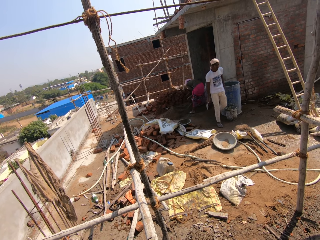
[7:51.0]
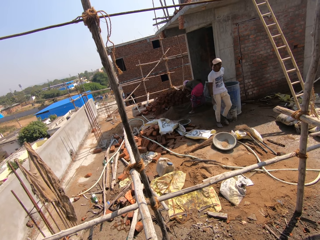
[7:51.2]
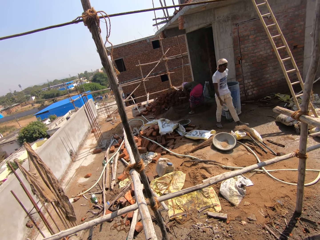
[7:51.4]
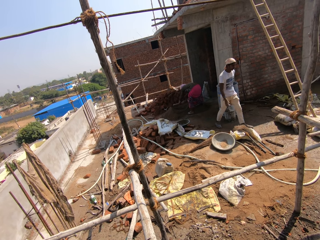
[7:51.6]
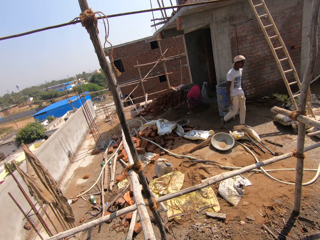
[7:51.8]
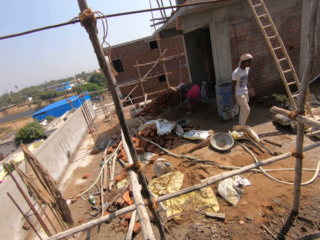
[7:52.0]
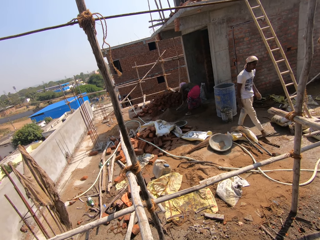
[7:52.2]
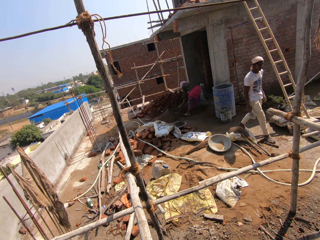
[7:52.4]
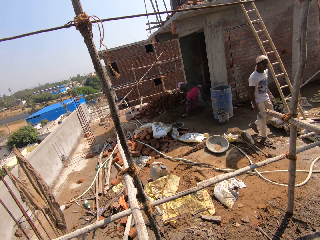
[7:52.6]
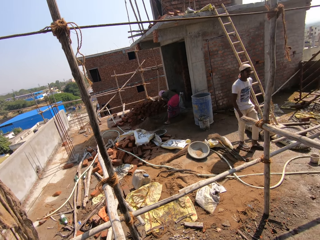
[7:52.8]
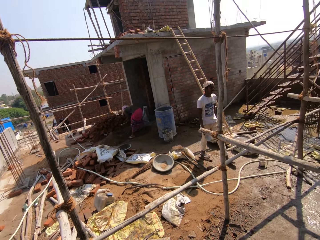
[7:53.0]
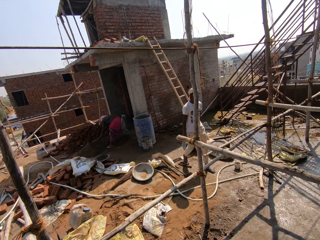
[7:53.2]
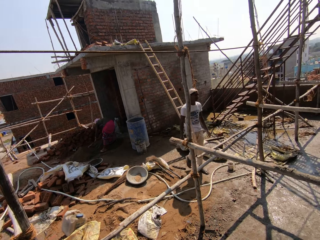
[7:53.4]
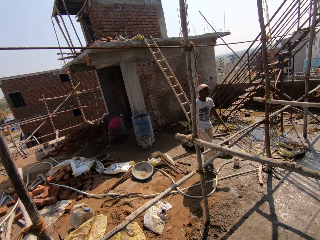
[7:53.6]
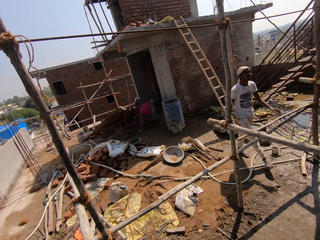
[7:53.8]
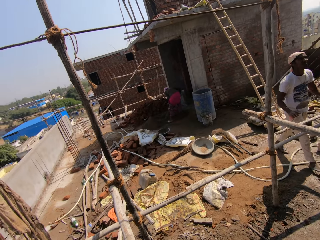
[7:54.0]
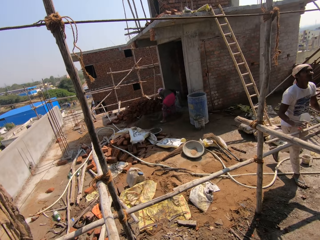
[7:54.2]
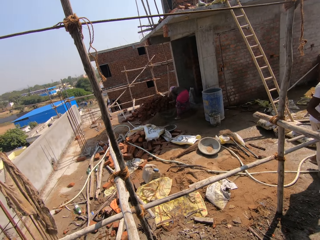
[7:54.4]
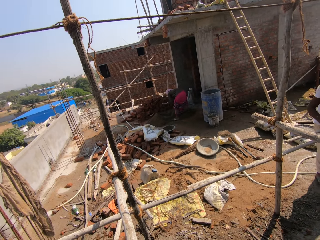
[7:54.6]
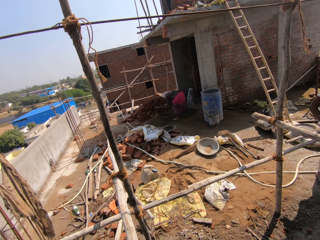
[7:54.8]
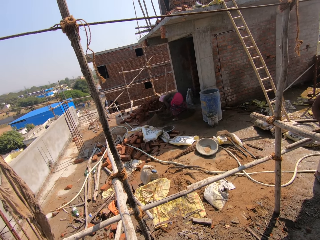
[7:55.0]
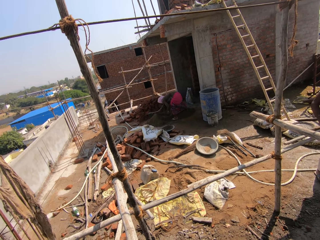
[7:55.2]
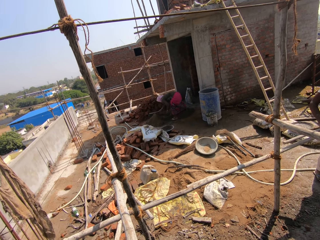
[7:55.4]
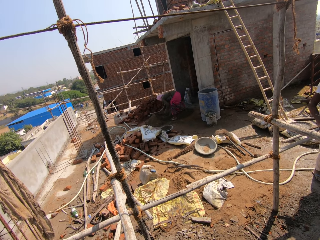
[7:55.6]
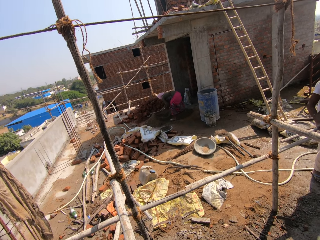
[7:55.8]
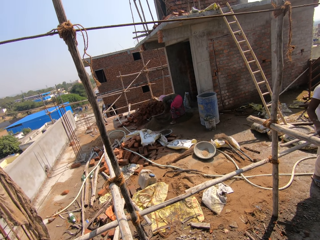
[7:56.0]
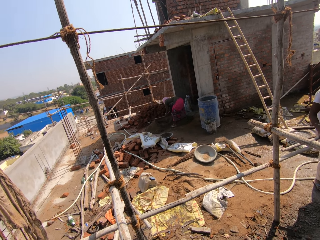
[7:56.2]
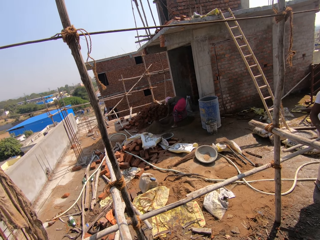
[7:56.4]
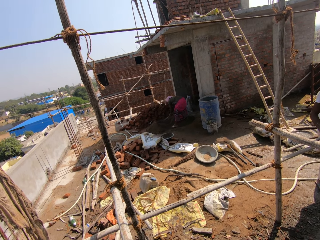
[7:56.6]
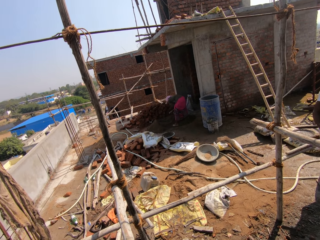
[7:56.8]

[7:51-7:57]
The camera wearer looks around the building site.

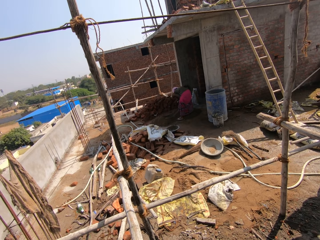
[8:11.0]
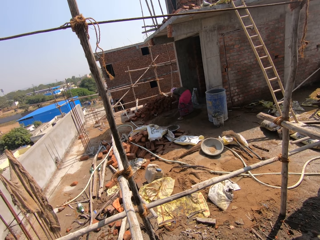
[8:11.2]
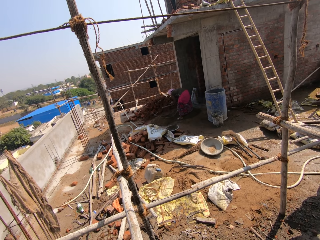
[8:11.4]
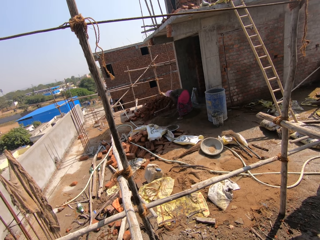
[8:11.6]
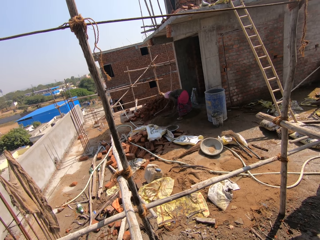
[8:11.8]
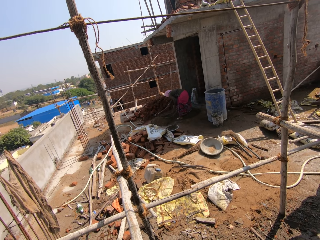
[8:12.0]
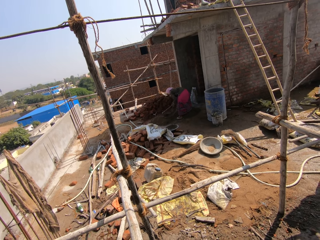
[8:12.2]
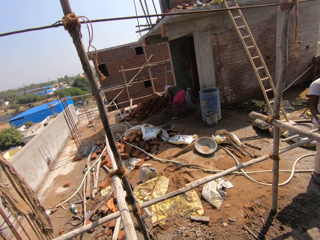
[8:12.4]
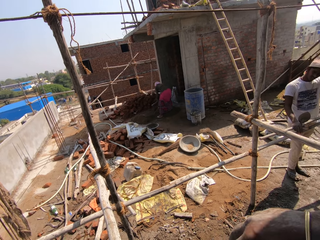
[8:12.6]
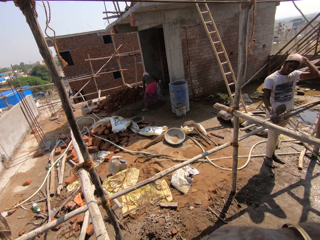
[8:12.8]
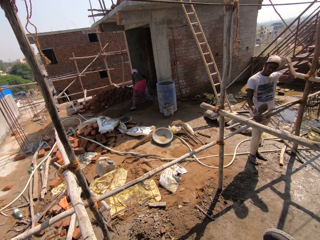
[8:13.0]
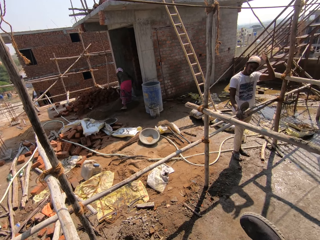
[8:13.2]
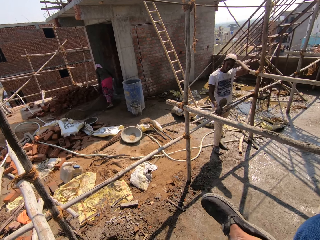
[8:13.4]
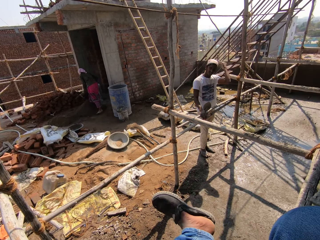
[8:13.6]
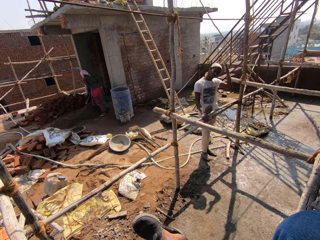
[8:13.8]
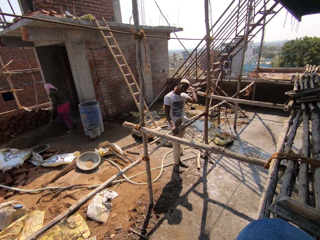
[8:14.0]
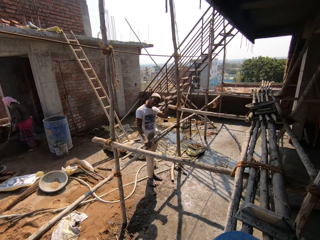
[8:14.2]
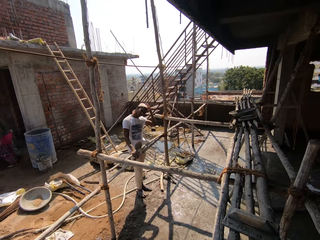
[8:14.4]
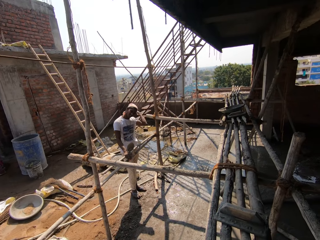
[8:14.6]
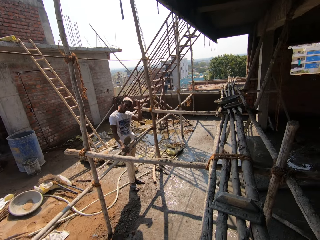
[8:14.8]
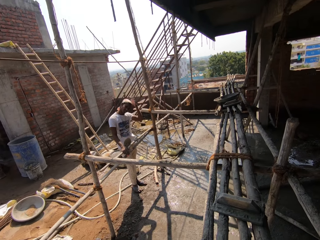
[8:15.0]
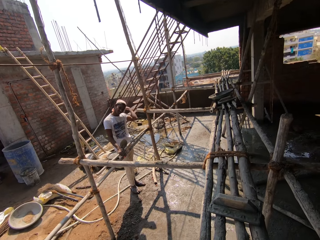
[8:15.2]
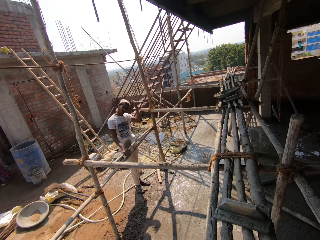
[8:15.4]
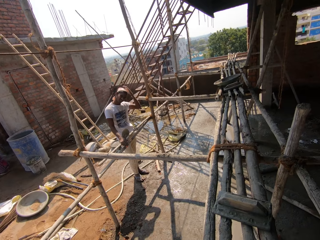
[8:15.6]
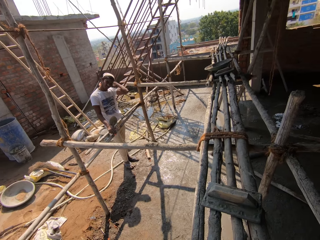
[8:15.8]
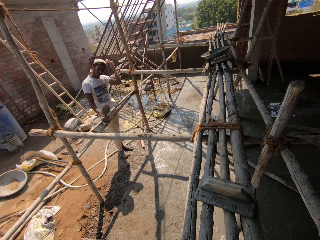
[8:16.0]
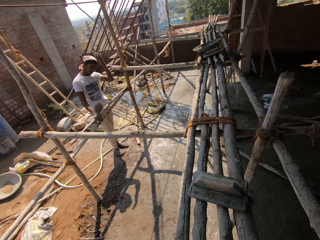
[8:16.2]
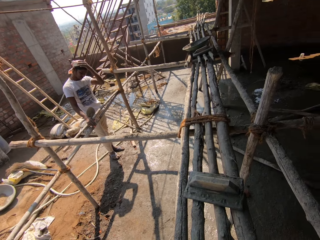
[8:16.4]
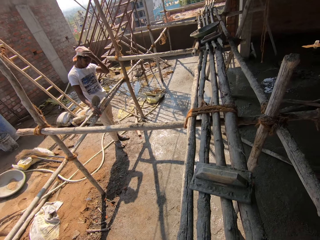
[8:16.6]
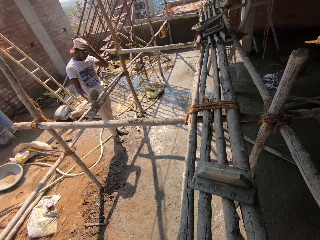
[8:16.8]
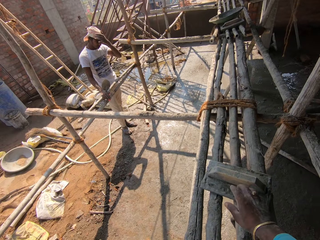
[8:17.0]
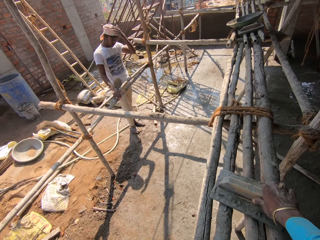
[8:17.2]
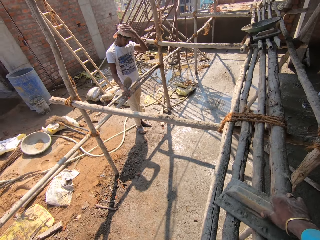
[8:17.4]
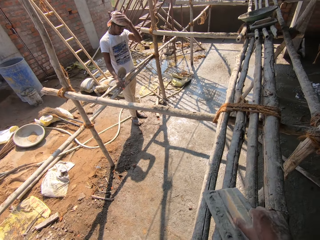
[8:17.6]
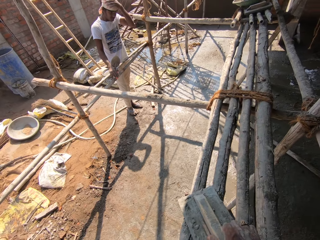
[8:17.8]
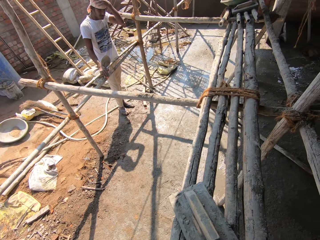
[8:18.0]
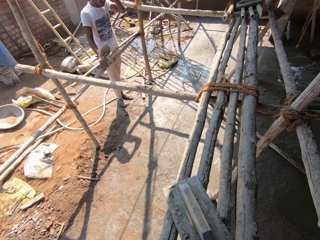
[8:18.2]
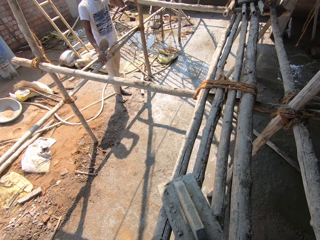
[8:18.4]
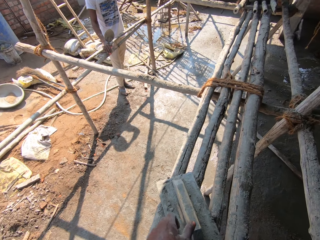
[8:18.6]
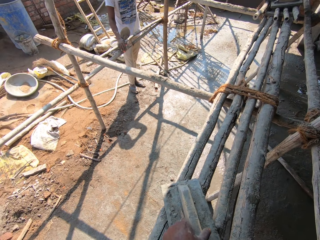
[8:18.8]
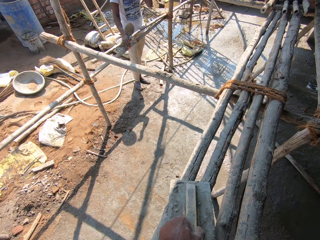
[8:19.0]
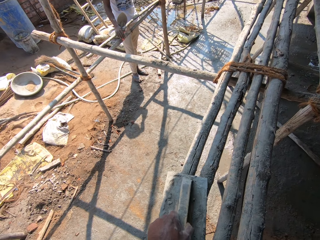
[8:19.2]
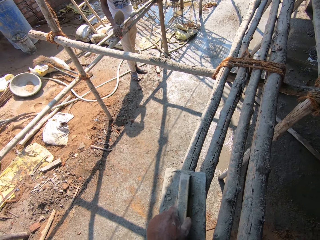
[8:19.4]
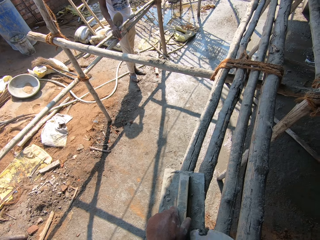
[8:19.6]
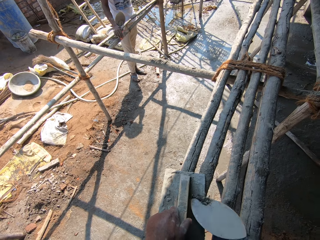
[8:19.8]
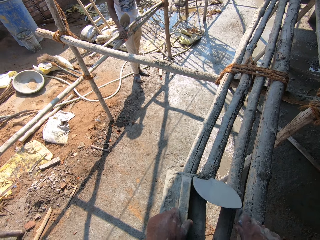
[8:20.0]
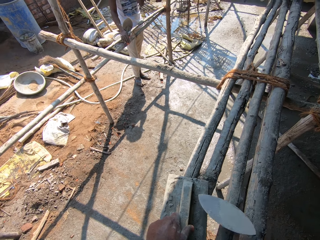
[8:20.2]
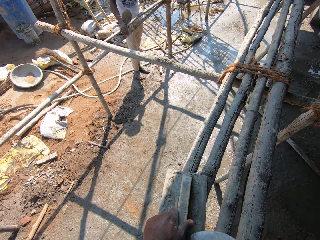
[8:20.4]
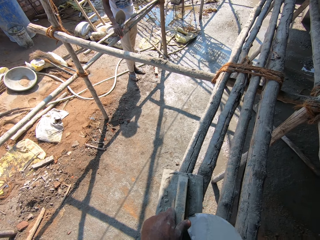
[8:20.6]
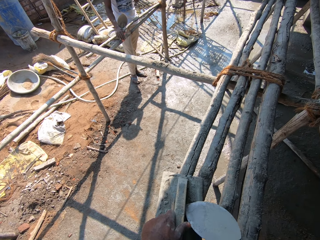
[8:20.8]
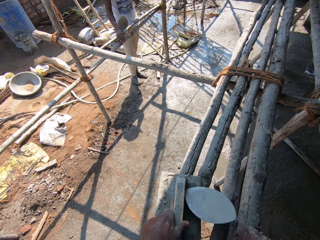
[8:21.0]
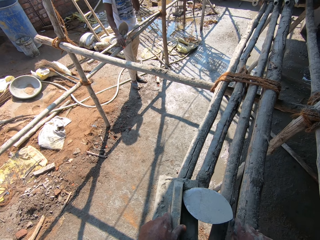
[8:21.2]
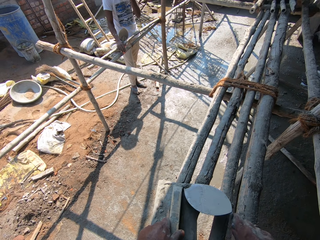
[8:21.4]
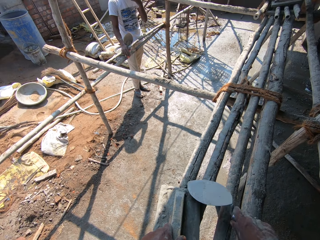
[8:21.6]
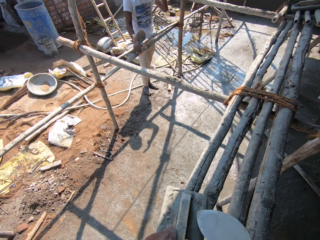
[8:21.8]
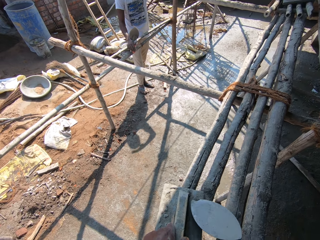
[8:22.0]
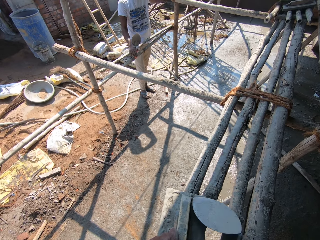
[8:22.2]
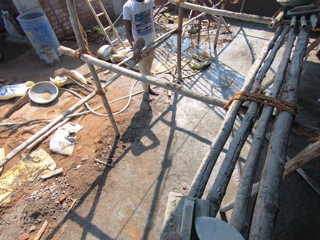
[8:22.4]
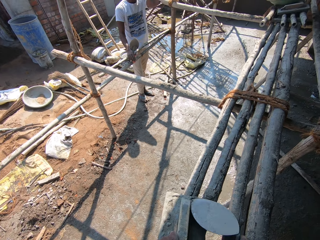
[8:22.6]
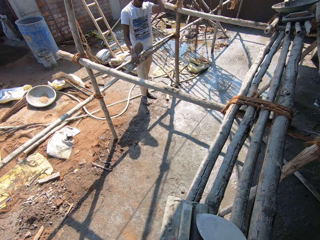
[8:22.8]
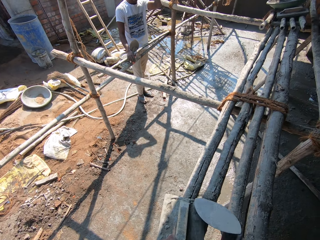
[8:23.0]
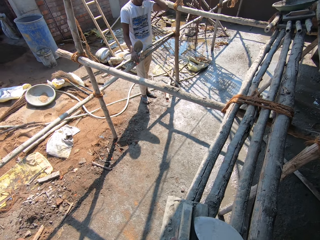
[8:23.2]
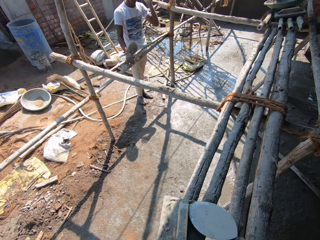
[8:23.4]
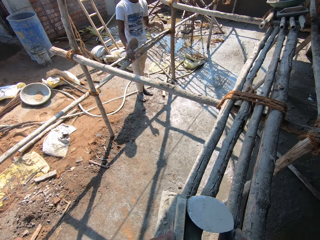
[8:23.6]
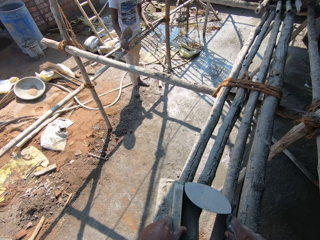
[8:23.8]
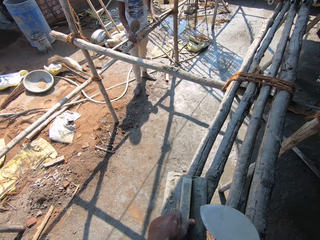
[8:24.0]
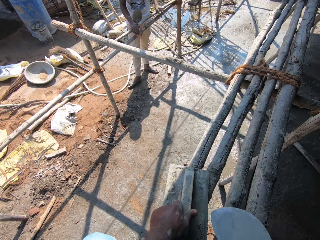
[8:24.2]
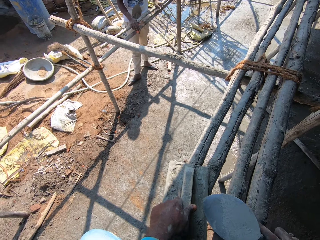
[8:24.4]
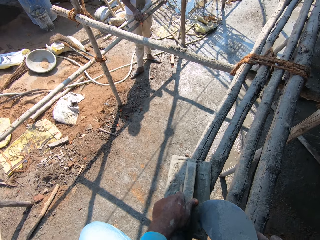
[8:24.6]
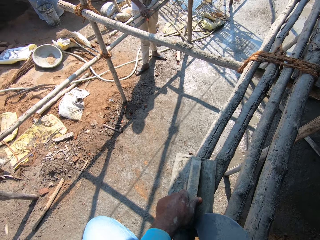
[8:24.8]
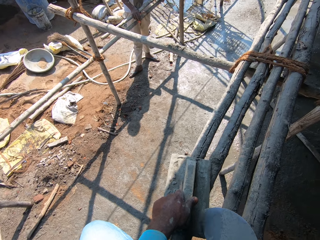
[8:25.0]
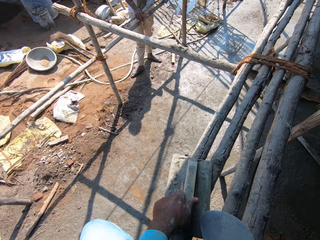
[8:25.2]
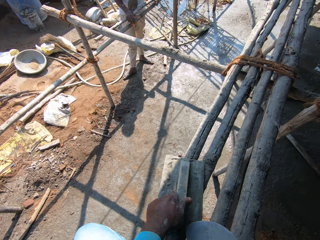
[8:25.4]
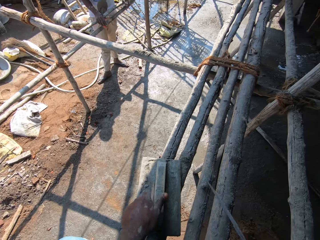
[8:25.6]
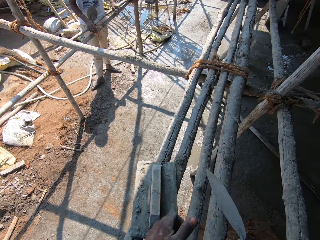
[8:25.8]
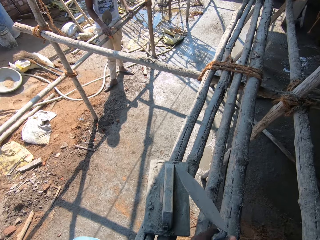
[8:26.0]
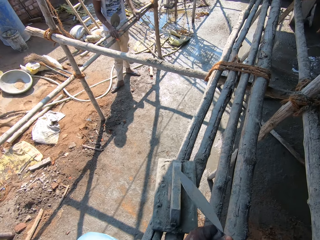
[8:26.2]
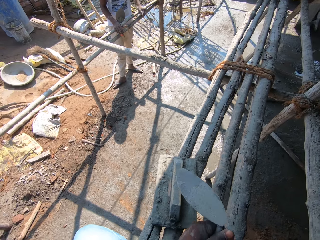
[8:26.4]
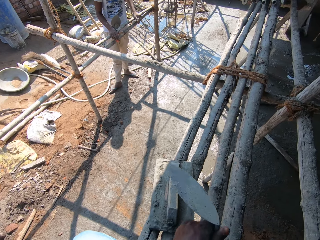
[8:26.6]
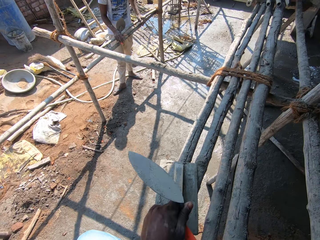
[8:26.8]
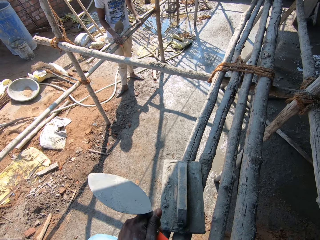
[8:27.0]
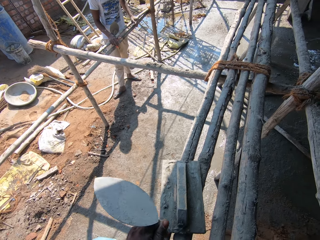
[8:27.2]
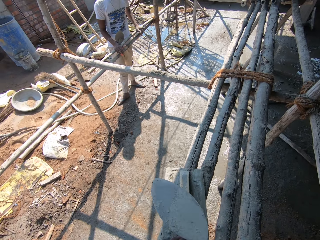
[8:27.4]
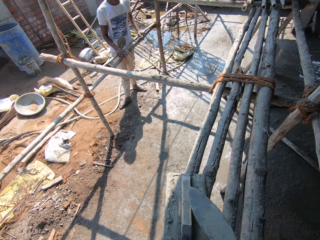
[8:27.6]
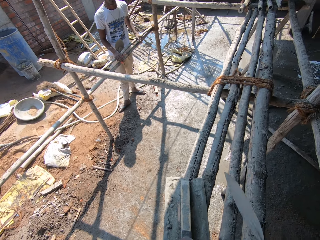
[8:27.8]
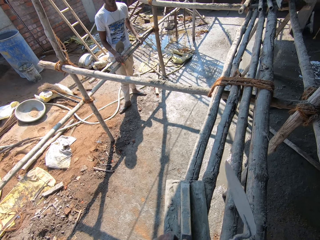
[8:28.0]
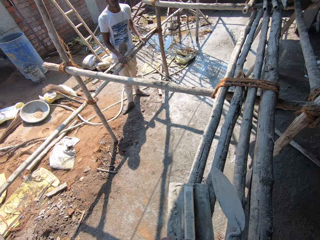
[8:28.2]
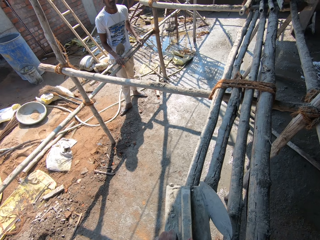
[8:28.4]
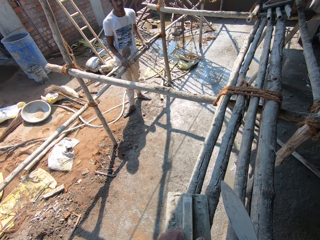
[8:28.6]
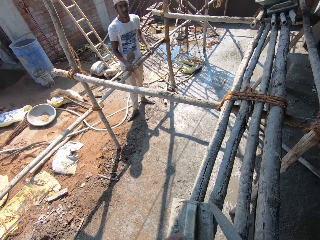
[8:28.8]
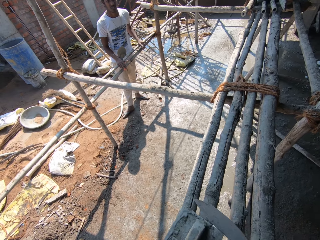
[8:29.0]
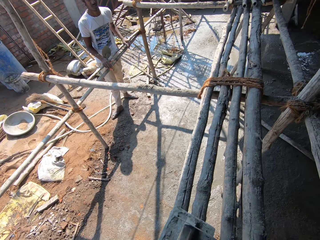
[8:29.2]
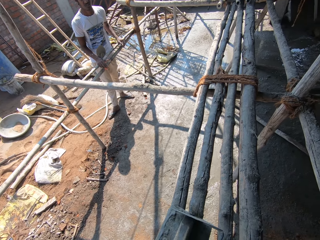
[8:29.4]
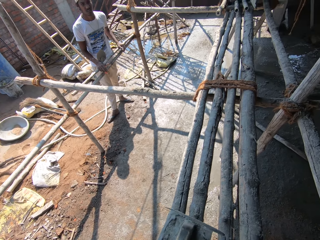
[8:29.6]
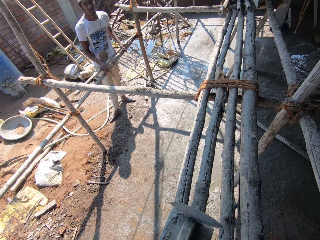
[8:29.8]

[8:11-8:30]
The camera wearer moves his hand. He moves his leg. He moves his hand. He moves the trowel. He touches the leveler on top of the timber. He holds the trowel with the other hand. He holds the trowel. He removes the cement in the leveler with the trowel. He scrapes the trowel. He holds the trowel with the other hand. He hits the trowel against the other trowel.
